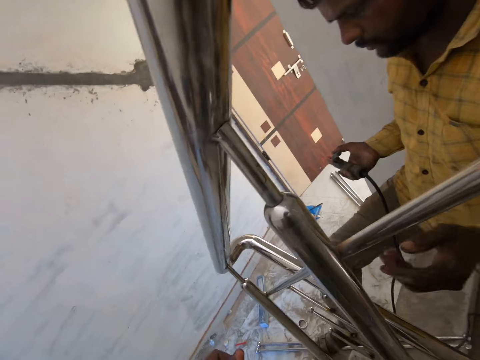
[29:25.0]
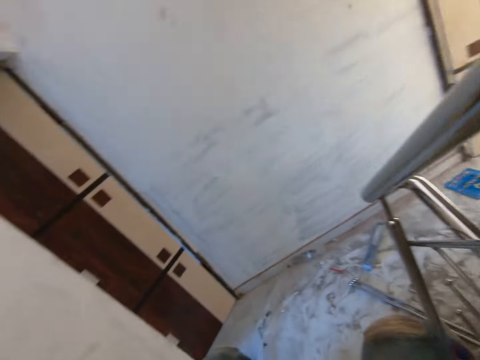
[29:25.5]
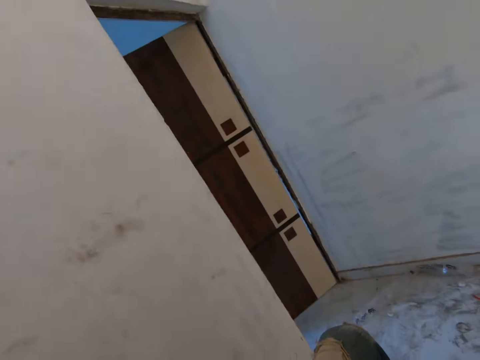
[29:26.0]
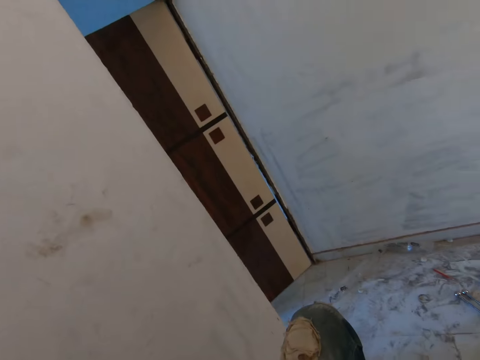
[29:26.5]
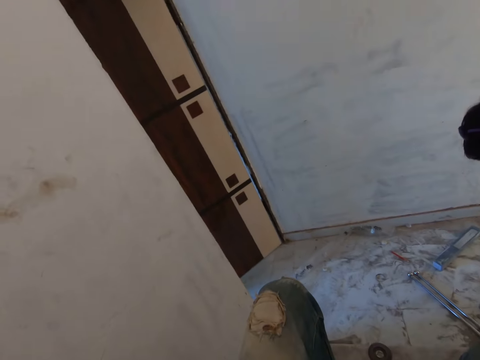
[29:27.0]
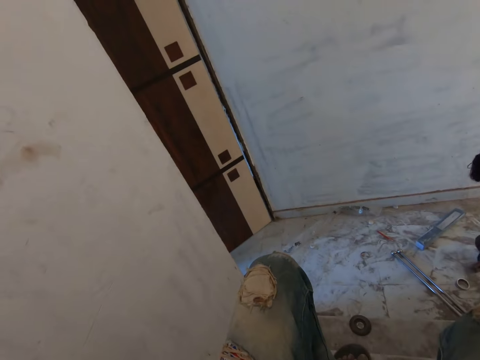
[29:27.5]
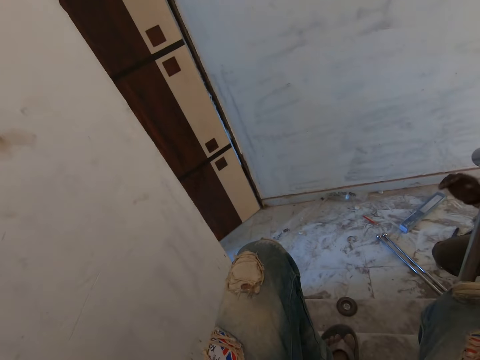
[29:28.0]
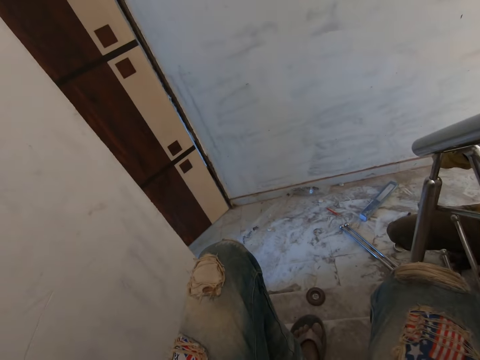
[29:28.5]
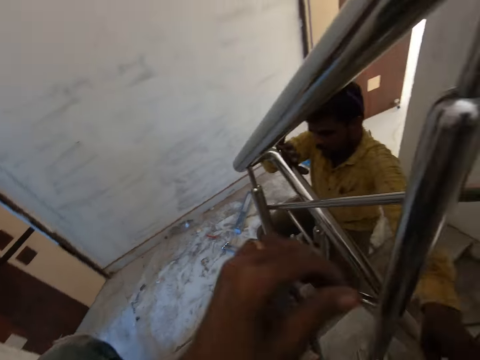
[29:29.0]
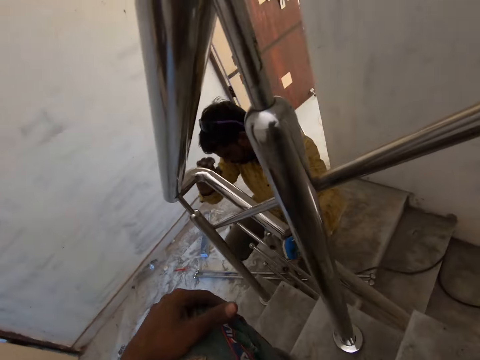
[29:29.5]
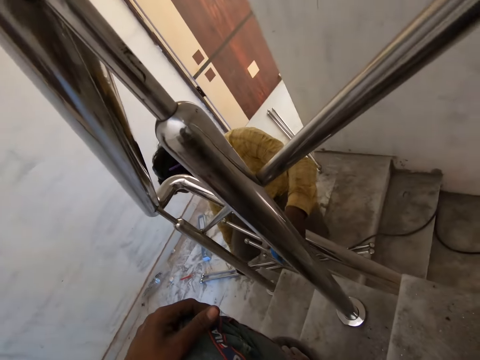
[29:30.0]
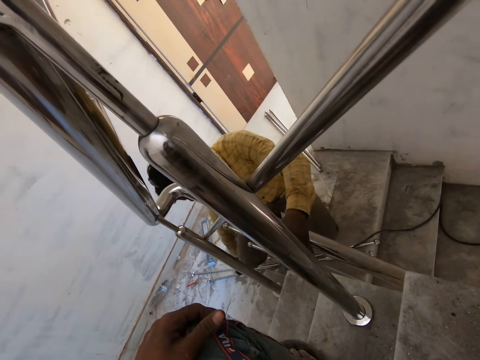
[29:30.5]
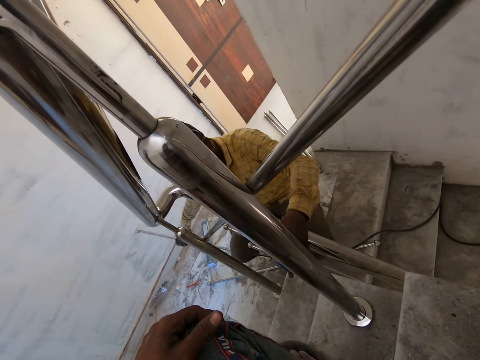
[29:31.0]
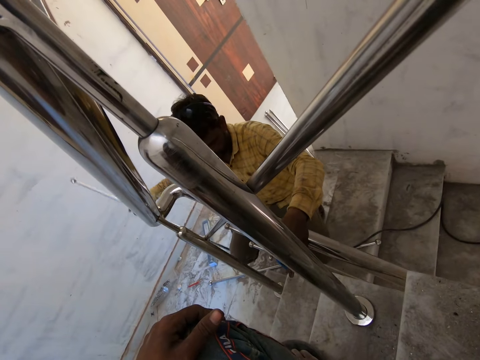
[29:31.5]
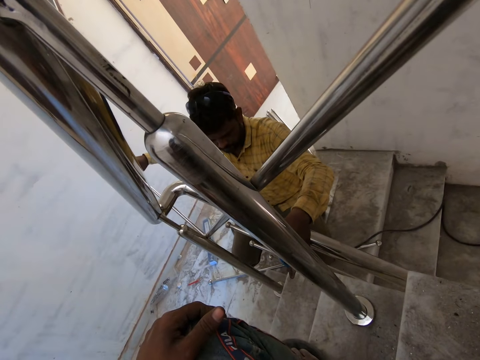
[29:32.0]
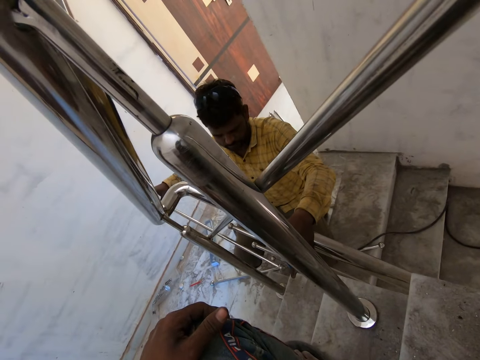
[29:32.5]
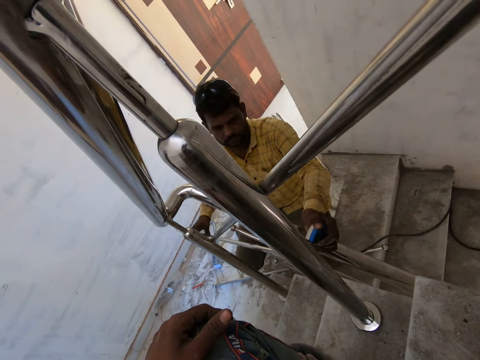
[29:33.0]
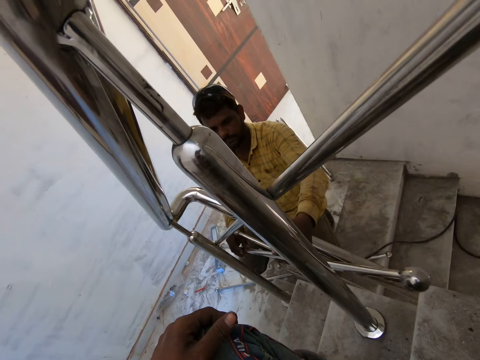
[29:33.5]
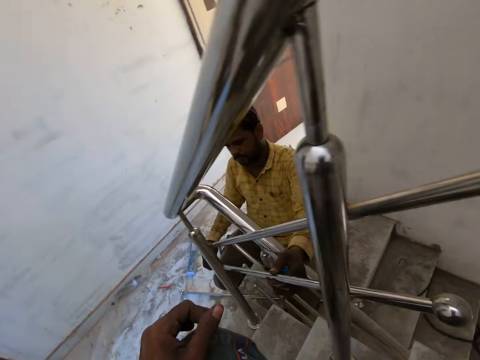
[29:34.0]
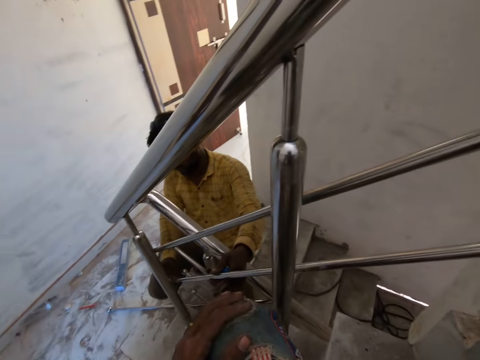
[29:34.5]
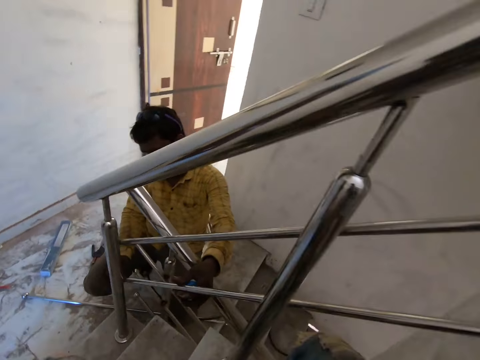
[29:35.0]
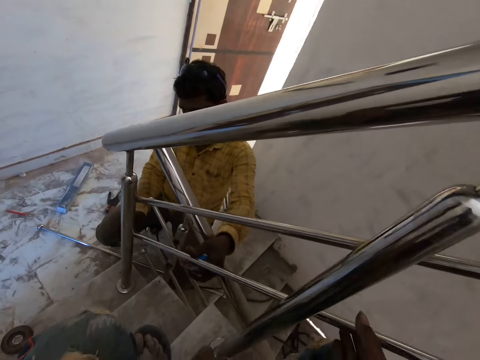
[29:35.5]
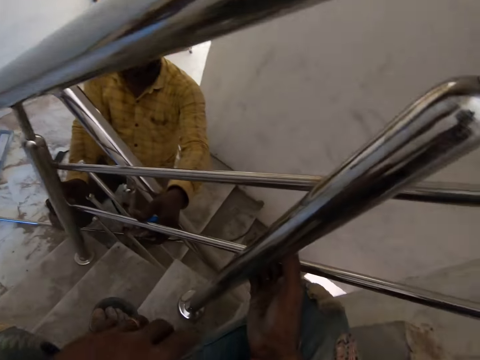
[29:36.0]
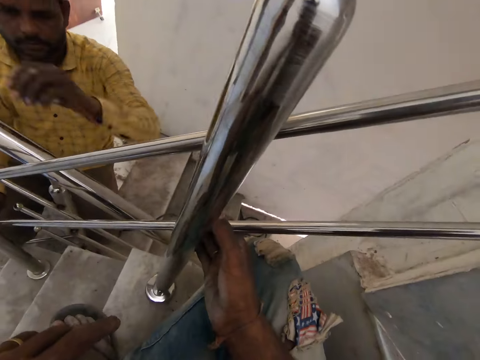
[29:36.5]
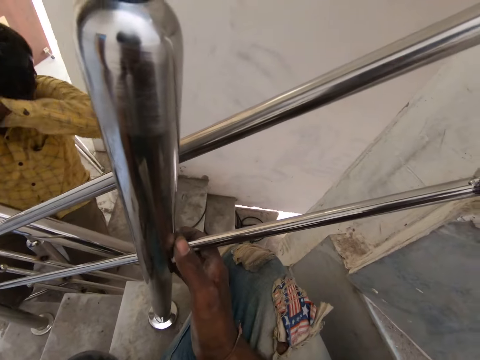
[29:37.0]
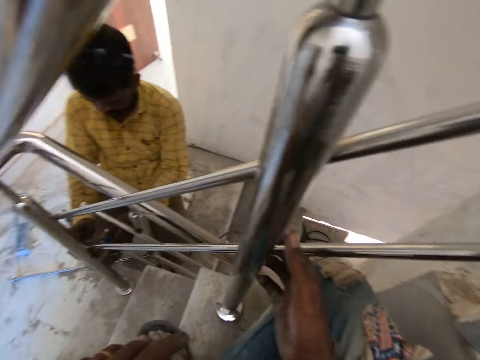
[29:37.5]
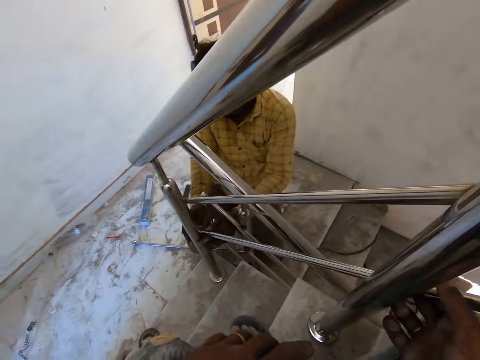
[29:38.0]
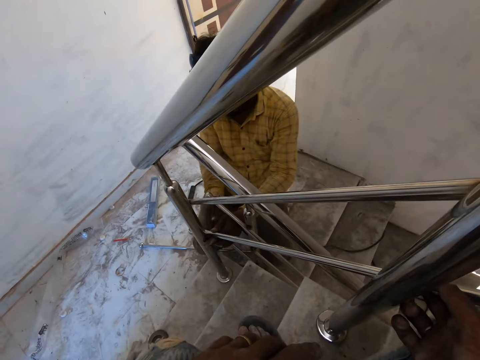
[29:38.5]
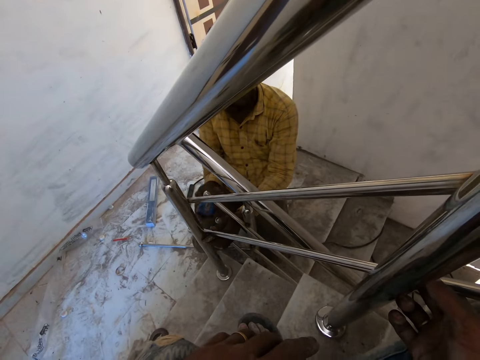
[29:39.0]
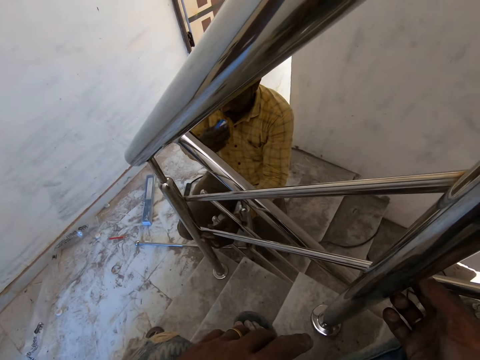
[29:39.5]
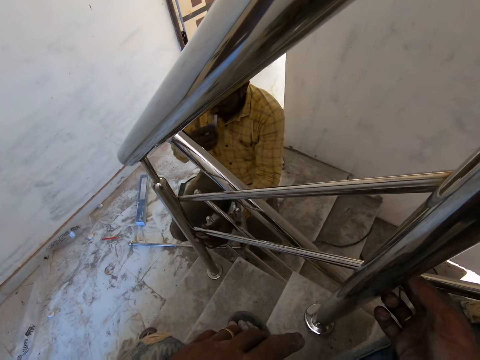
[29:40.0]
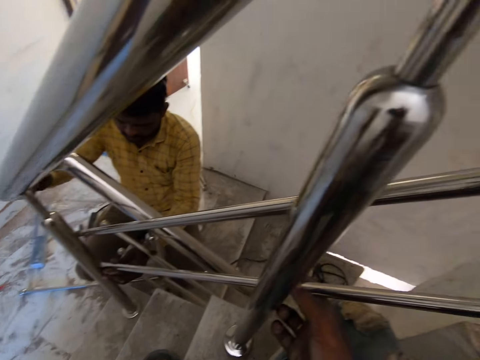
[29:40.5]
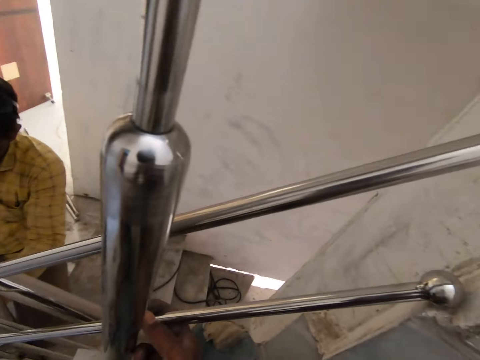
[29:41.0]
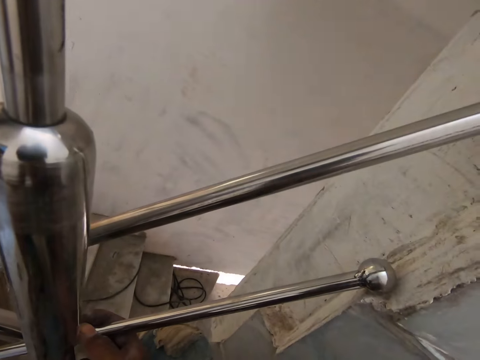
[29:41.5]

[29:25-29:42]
The camera wearer looks around the room. A man picks up the rail from the floor with his right hand. The man pulls the measuring tape. The man sets the rail on the staircase rail with his hands. The man fixes the metal rails together. The camera wearer holds the rail against the staircase rail with his right hand. The man cleans his forehead with his left arm. The man picks up the measuring tape in between his legs with his right hand. The man pulls out the measuring tape in his right hand with his mouth.

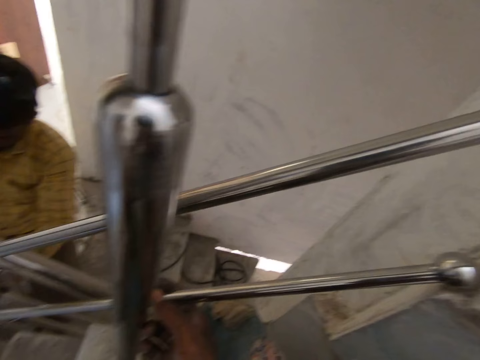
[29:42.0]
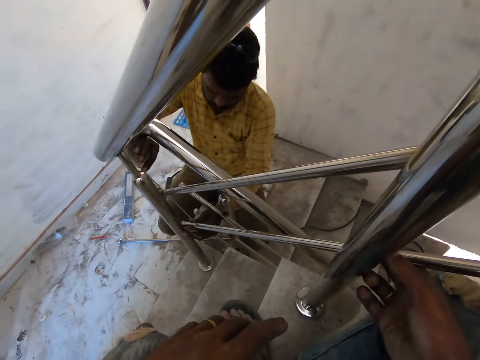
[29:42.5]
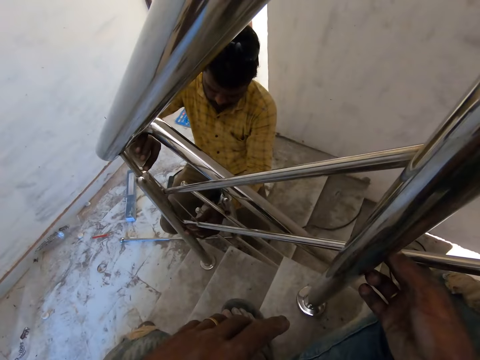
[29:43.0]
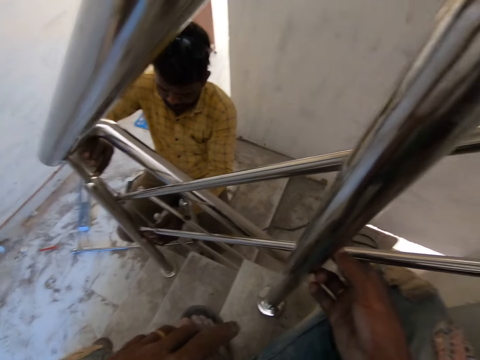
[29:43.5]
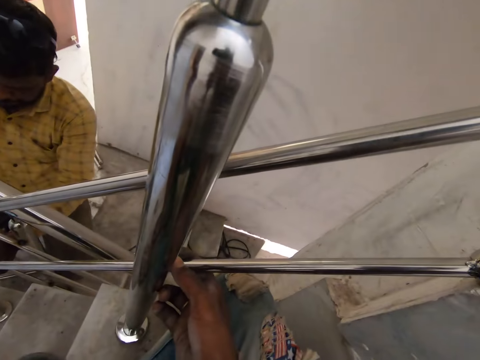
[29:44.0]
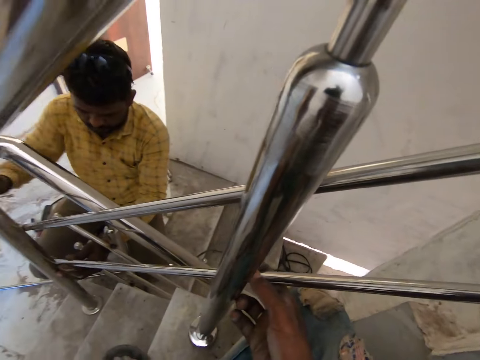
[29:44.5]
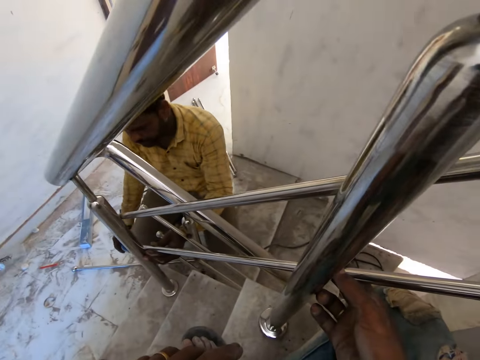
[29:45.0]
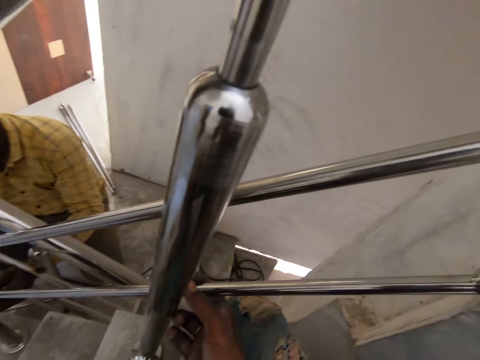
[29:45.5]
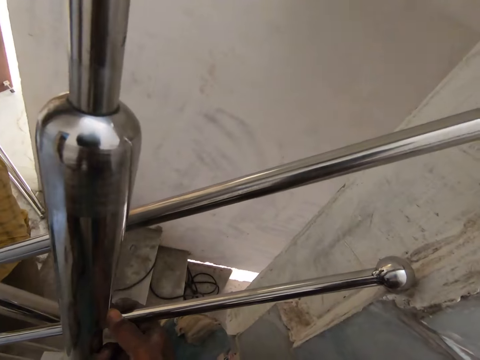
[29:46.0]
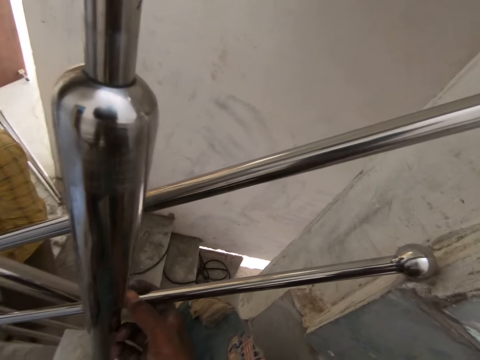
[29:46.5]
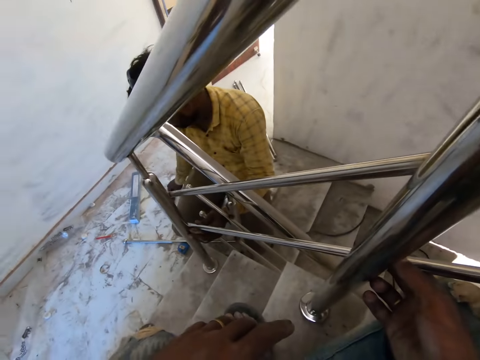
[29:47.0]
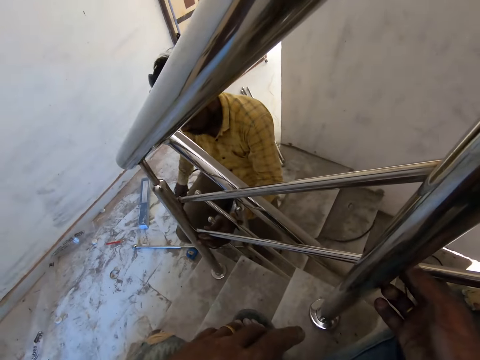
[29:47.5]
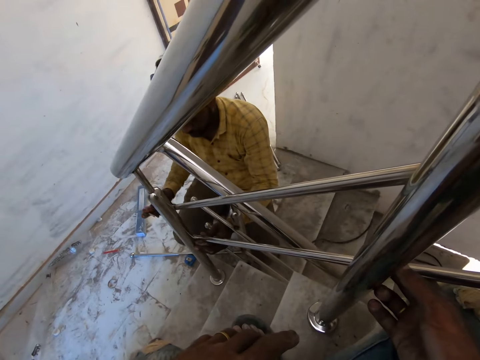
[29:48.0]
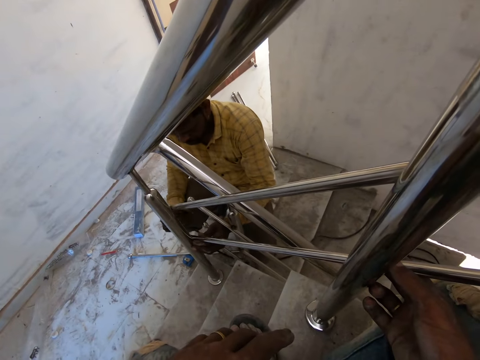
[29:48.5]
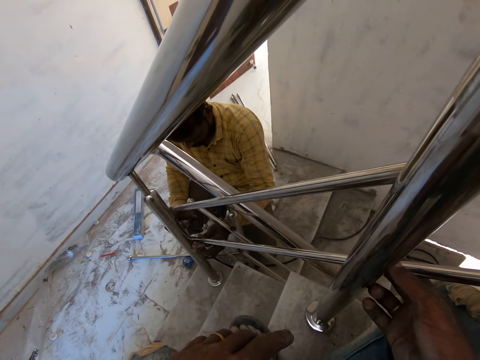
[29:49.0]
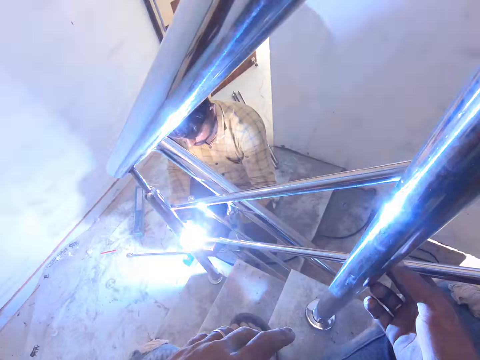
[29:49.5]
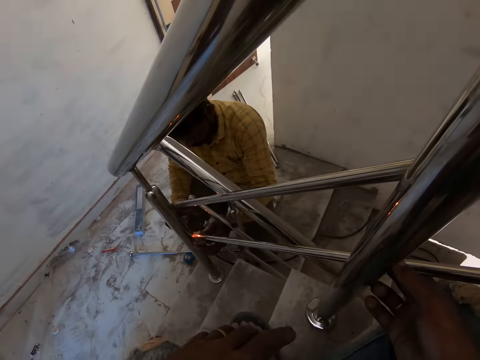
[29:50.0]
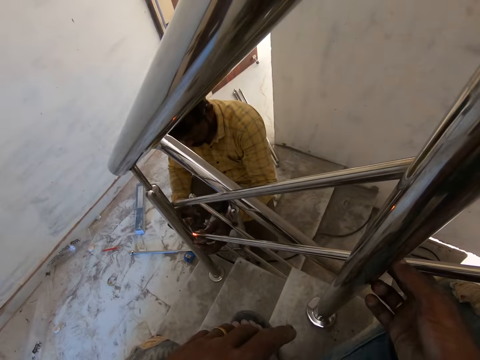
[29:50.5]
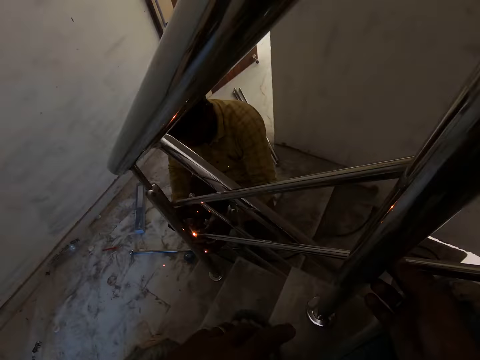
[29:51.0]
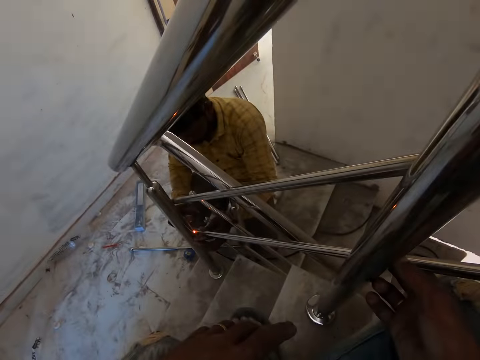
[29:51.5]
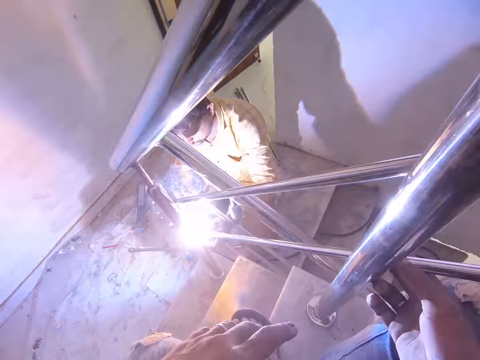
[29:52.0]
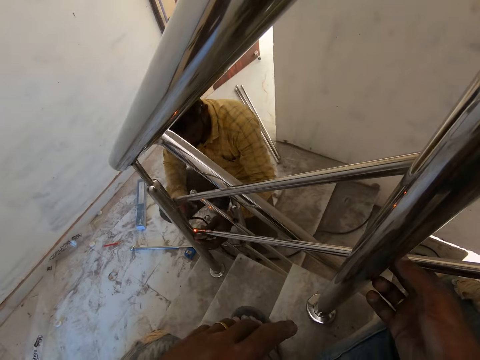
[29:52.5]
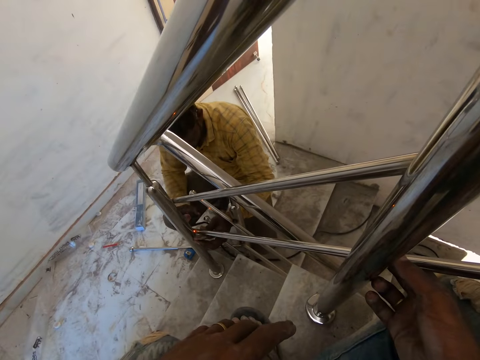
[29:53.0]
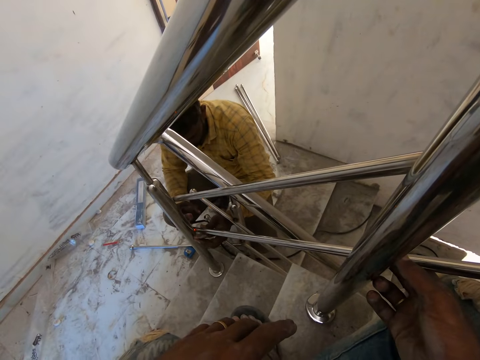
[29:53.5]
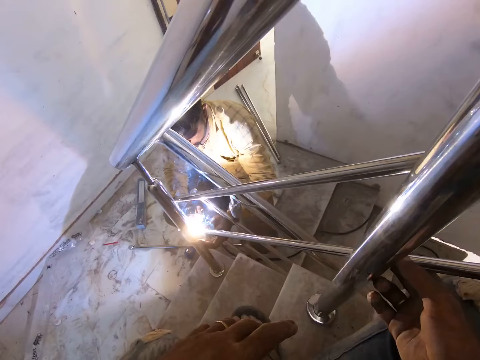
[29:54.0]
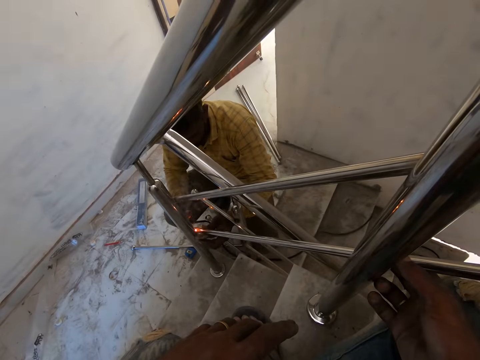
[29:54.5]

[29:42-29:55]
The camera wearer looks around the room. A man measures the staircase rail with the measuring tape in his right hand. The man drops the measuring tape on the floor with his right hand. The man picks up the electrode holder from the floor with his right hand. The man welds the rail to the staircase rail with the electrode holder in his right hand.
